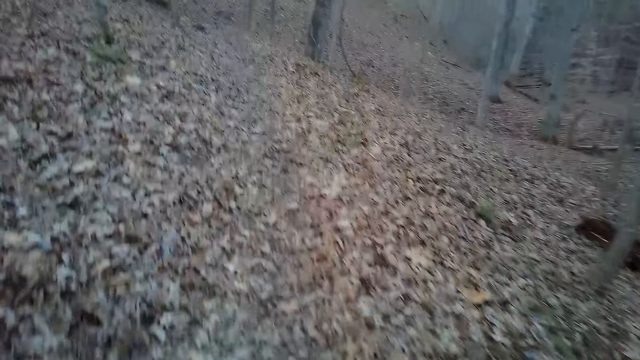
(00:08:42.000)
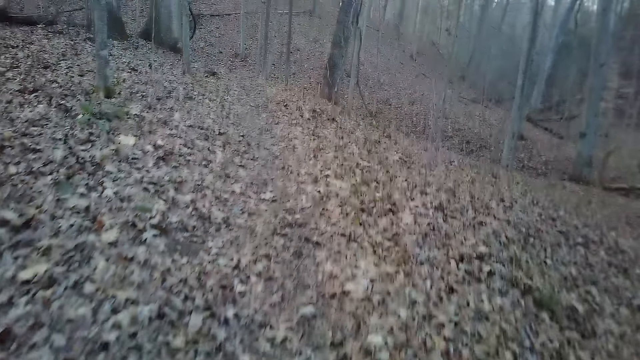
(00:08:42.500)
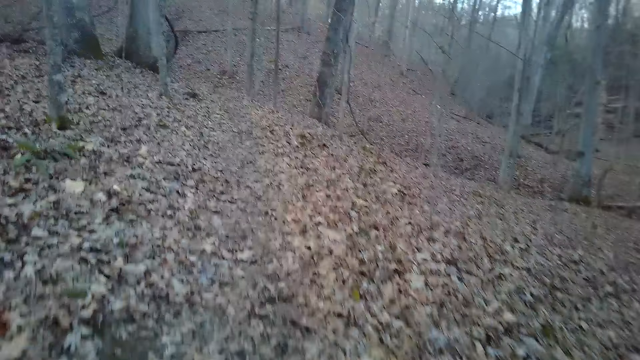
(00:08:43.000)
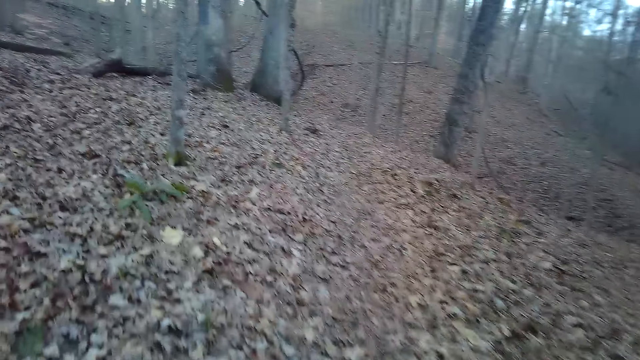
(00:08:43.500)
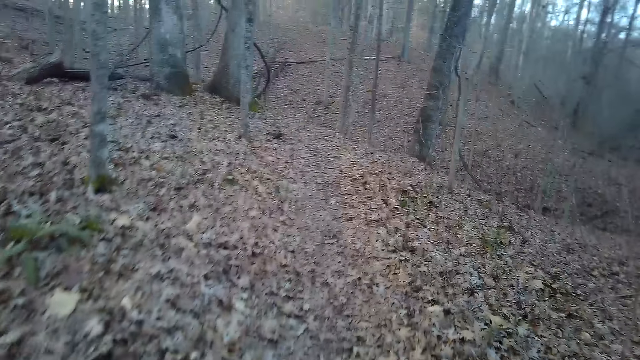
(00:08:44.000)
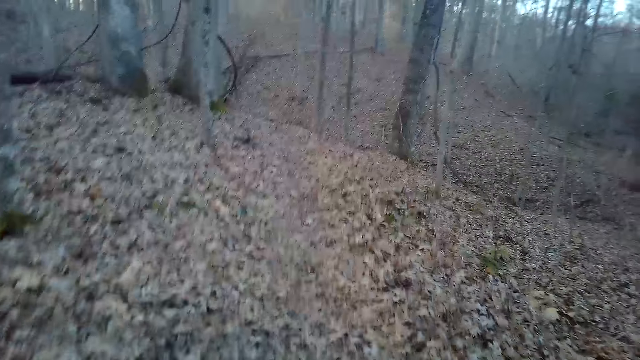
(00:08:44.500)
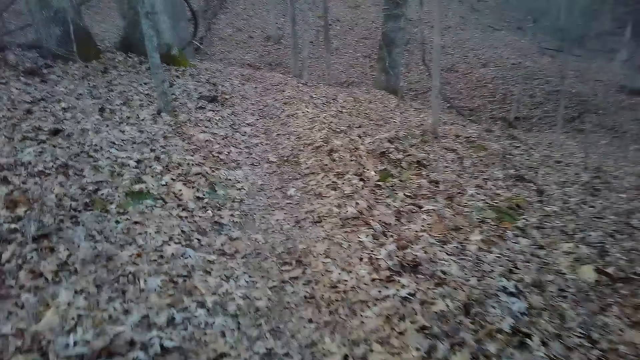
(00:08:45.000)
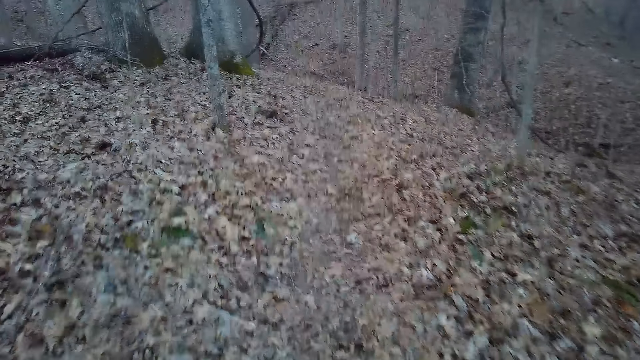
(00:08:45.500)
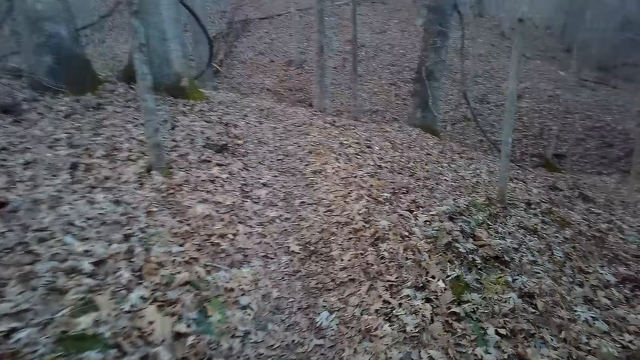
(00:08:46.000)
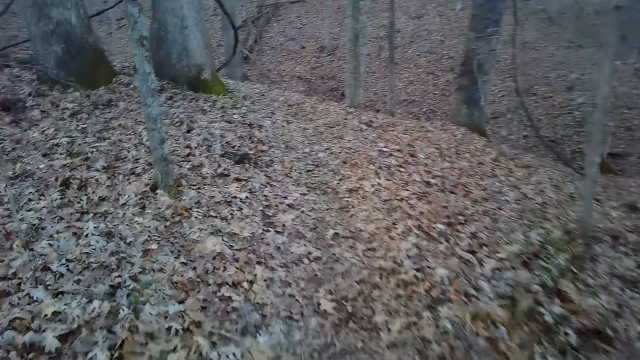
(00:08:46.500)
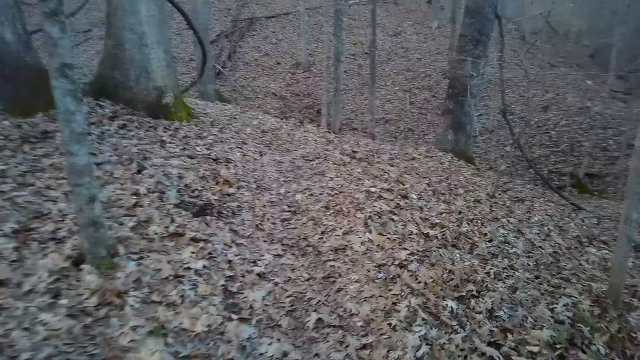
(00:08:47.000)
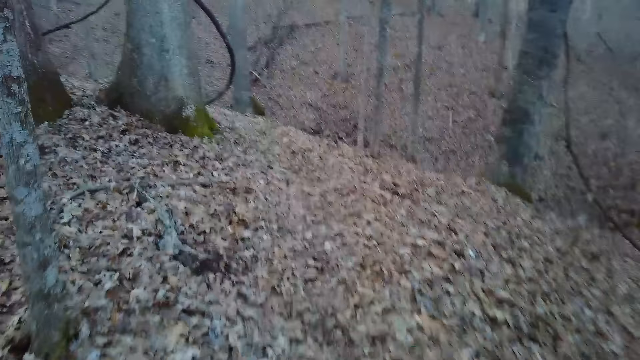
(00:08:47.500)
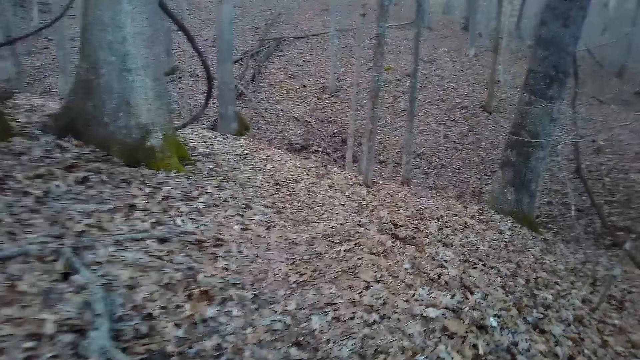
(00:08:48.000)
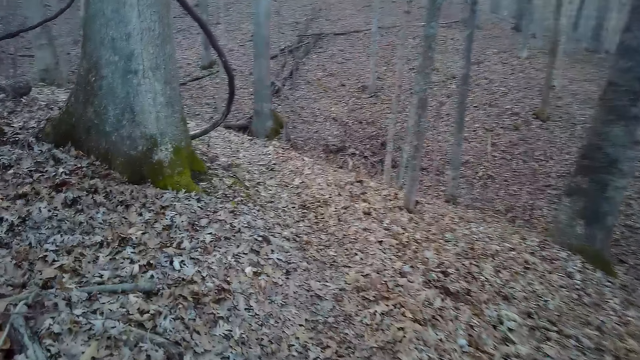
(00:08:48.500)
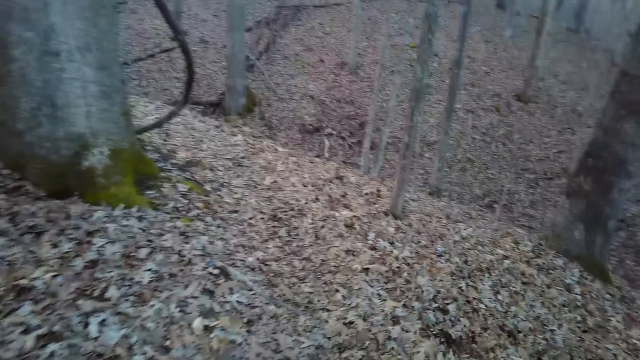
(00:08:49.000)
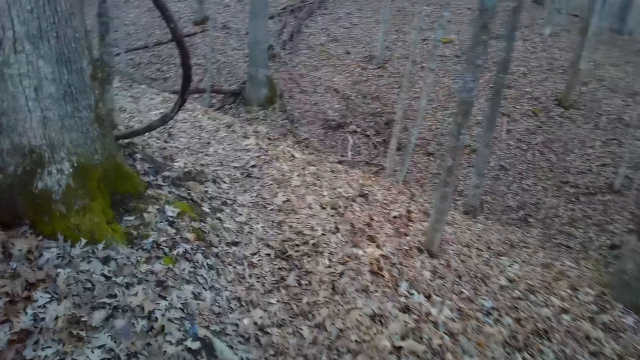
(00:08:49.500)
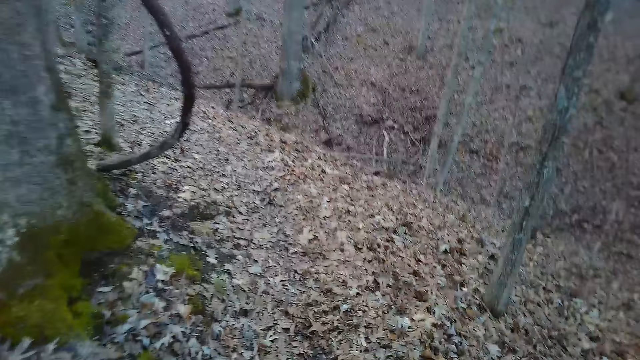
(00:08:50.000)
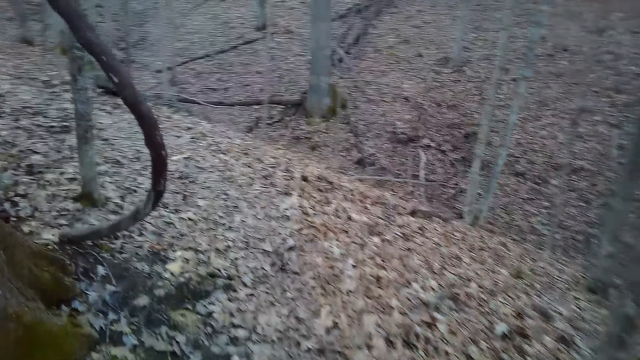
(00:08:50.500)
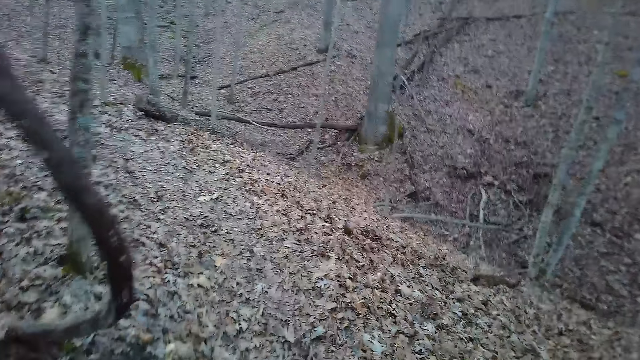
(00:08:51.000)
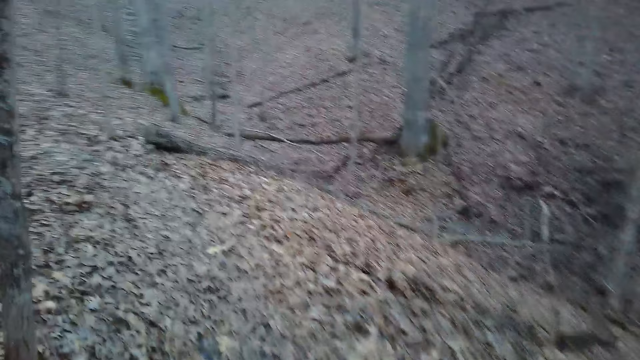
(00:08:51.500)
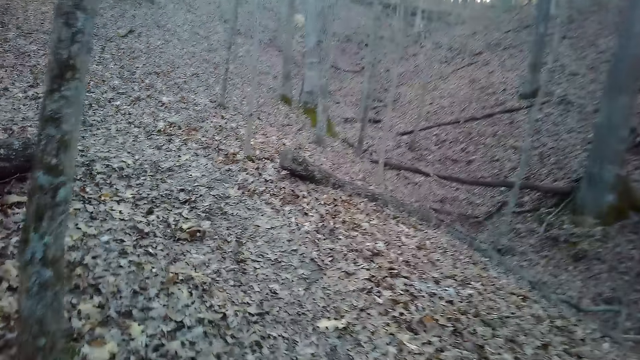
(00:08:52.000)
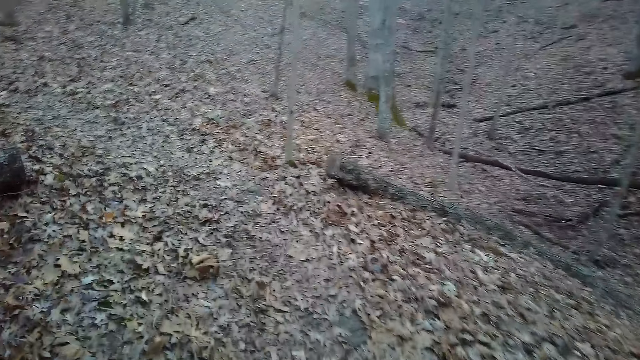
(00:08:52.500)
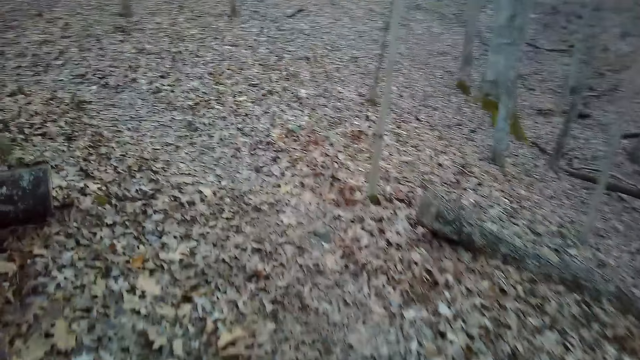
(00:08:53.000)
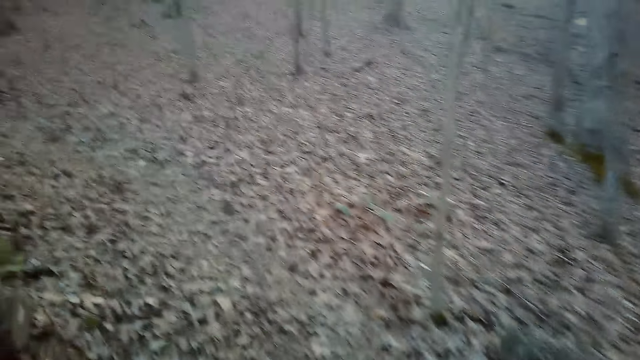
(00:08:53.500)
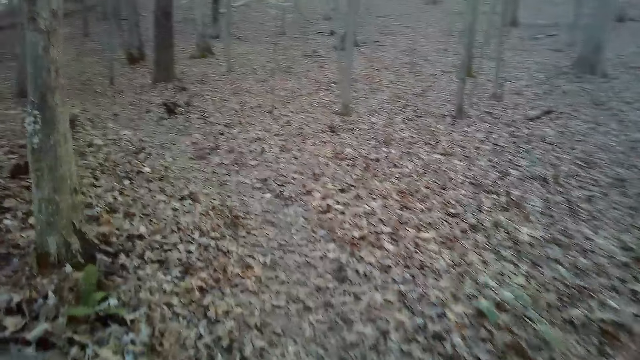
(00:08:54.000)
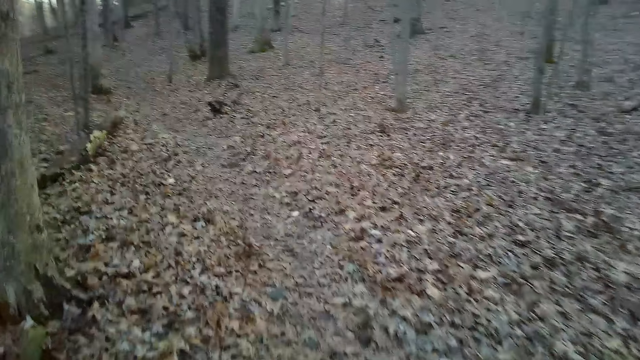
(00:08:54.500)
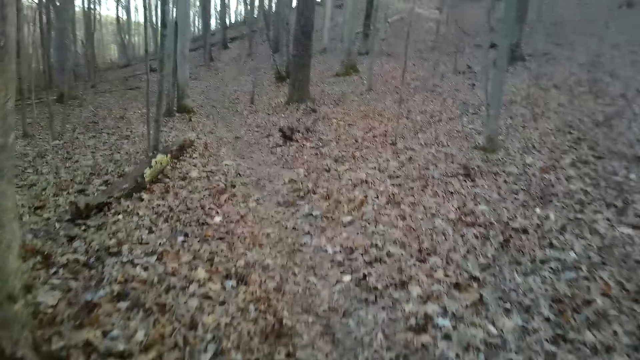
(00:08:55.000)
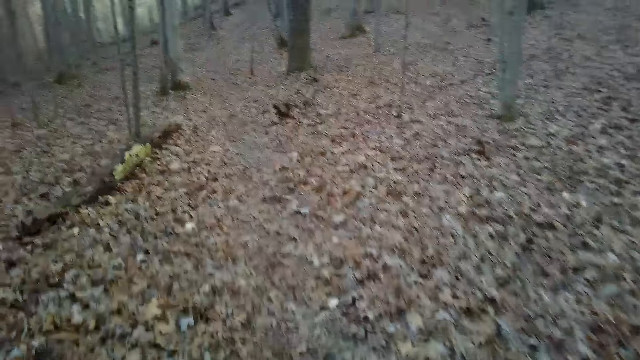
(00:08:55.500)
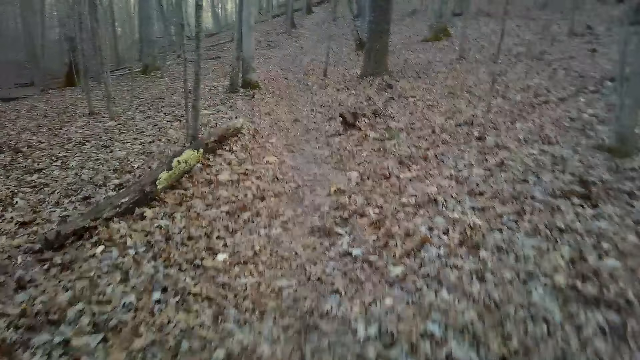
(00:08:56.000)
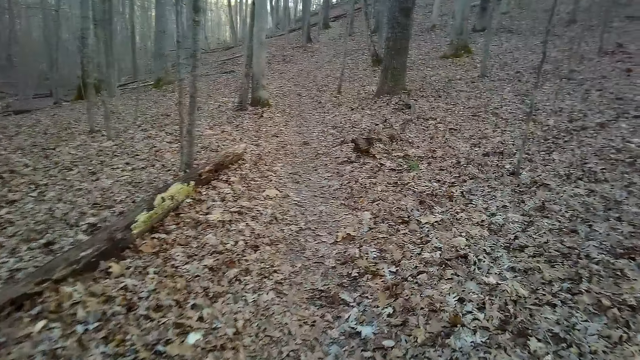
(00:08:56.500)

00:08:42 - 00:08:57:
The camera wearer turns around the tree.

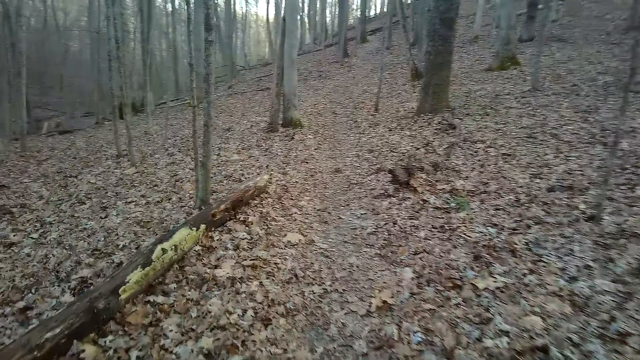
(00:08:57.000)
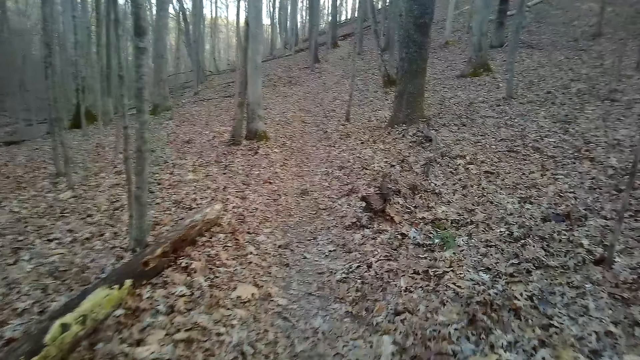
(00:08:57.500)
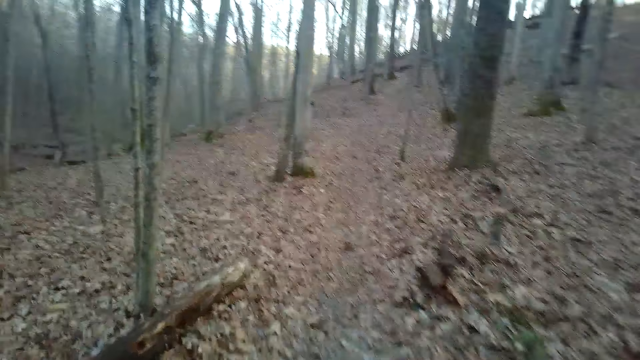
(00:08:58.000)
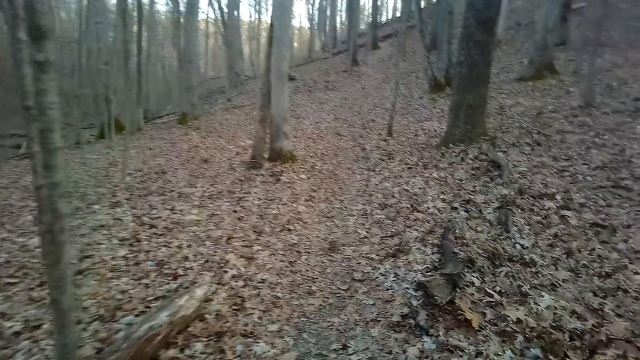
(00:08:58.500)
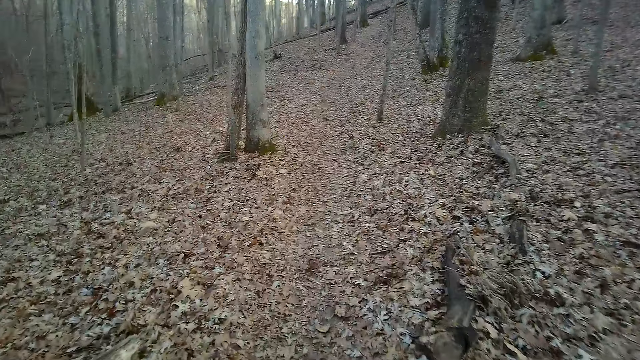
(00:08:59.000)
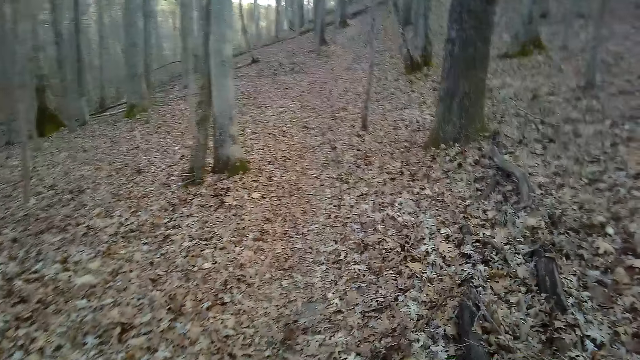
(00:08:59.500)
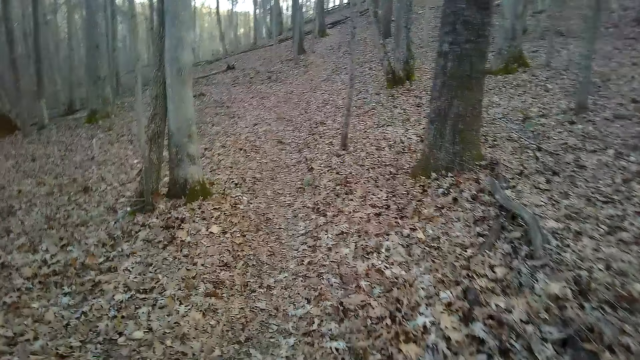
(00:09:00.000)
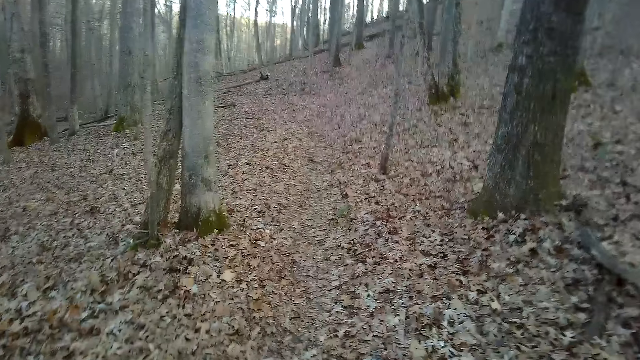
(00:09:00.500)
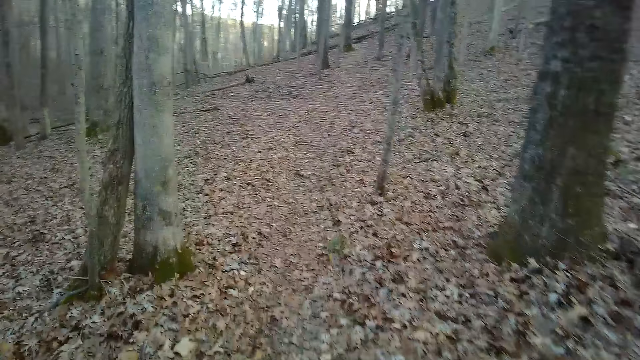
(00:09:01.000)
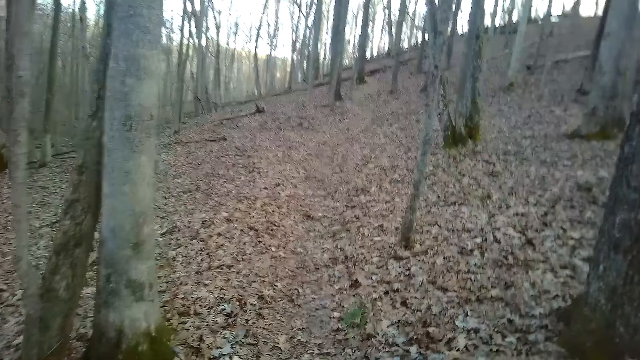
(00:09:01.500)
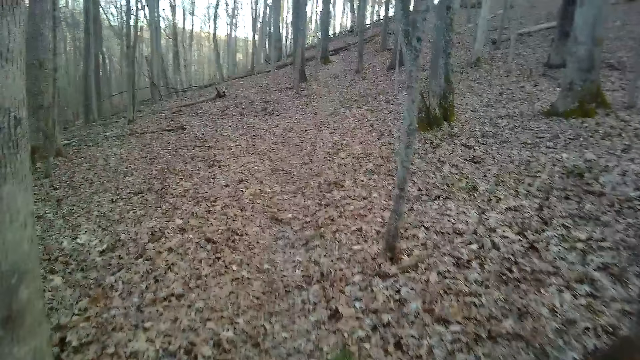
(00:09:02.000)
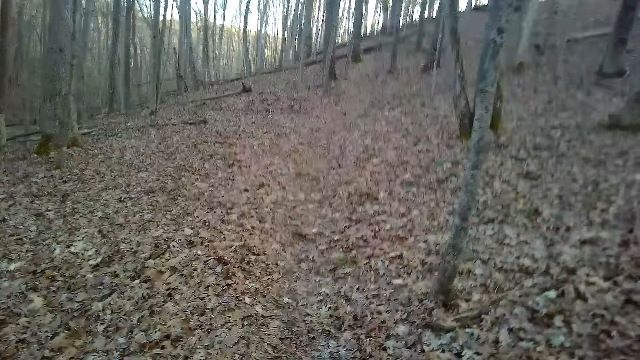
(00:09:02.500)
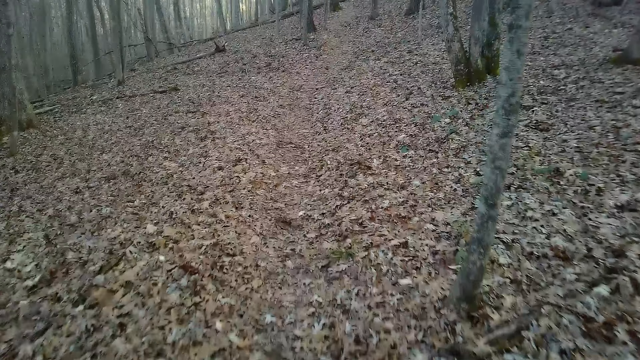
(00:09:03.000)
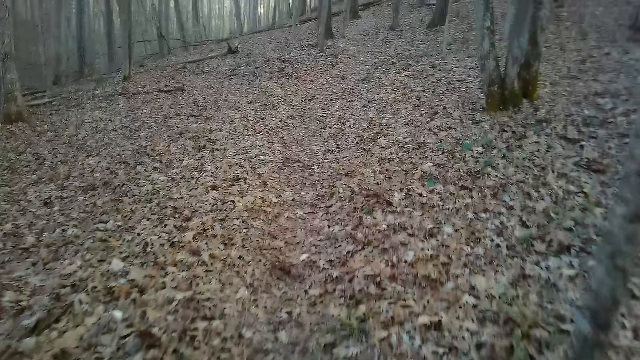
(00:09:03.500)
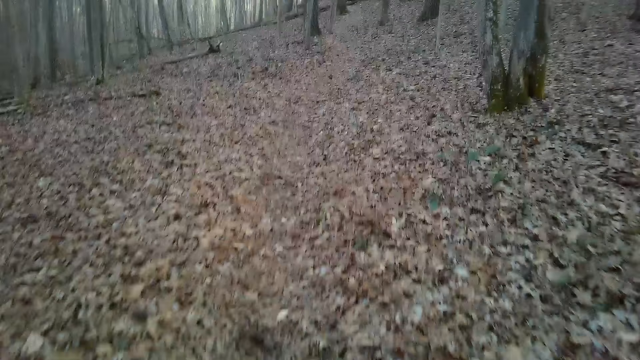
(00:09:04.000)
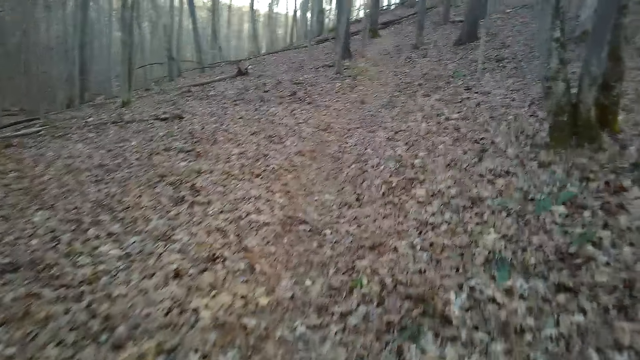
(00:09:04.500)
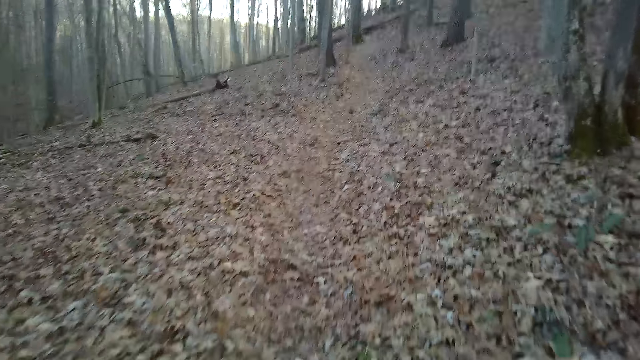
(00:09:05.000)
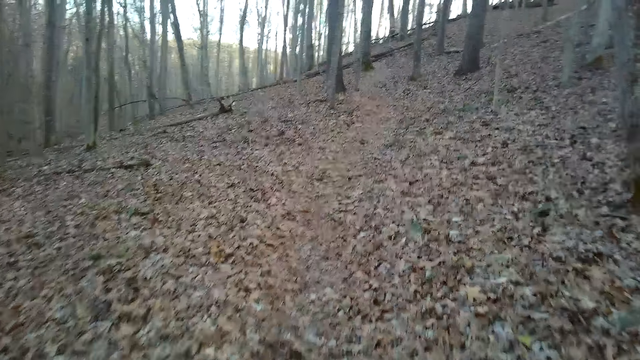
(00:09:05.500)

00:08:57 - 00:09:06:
The camera wearer coughs.
